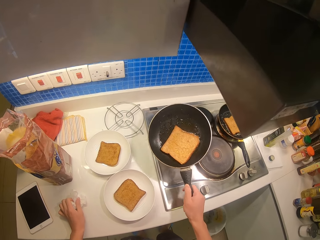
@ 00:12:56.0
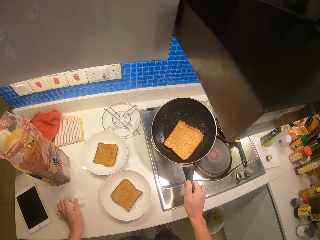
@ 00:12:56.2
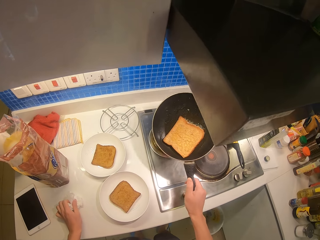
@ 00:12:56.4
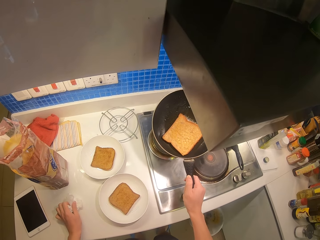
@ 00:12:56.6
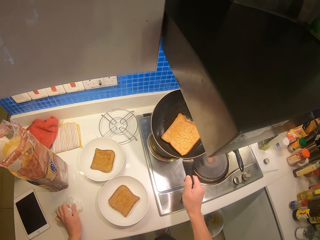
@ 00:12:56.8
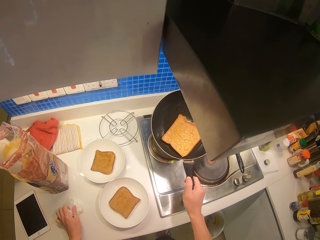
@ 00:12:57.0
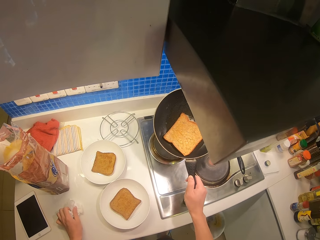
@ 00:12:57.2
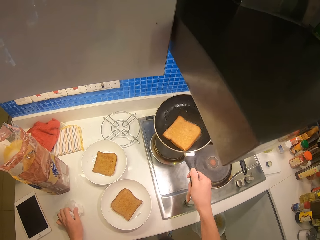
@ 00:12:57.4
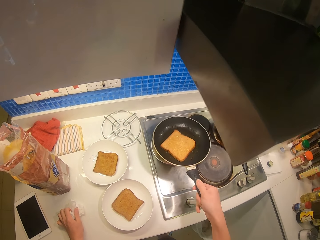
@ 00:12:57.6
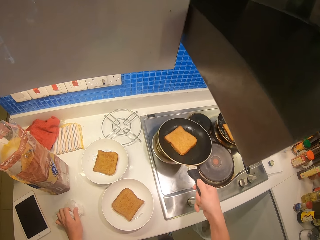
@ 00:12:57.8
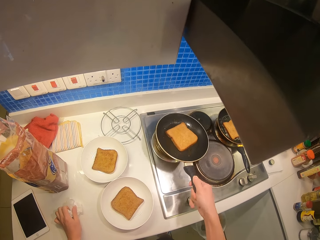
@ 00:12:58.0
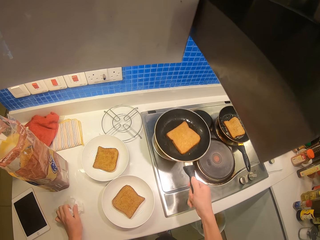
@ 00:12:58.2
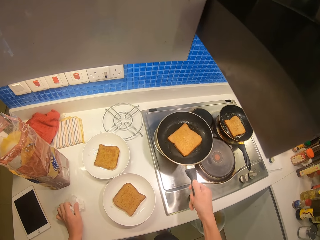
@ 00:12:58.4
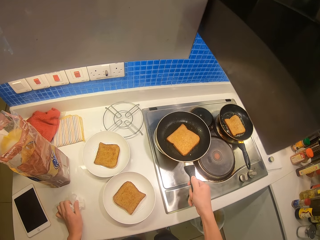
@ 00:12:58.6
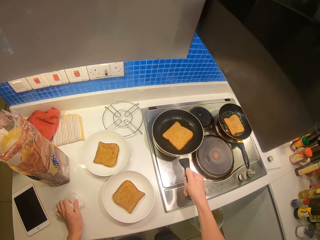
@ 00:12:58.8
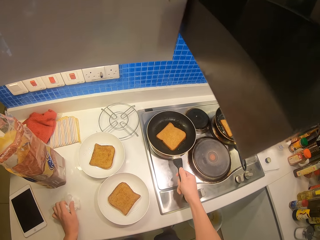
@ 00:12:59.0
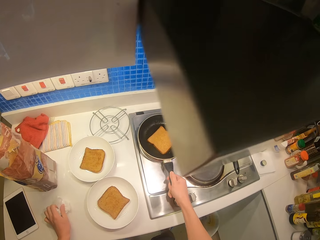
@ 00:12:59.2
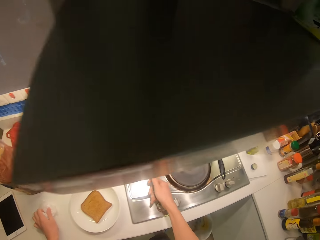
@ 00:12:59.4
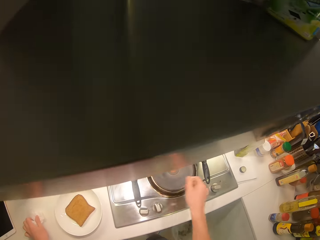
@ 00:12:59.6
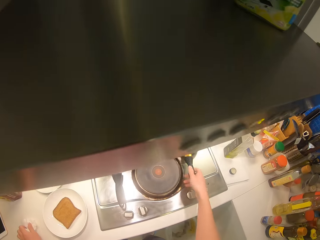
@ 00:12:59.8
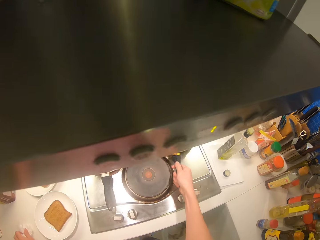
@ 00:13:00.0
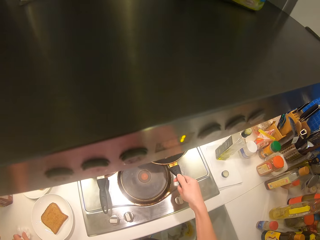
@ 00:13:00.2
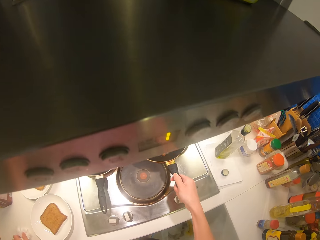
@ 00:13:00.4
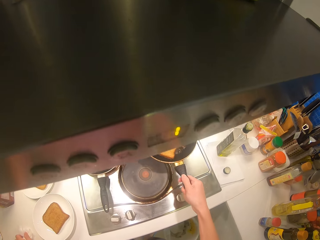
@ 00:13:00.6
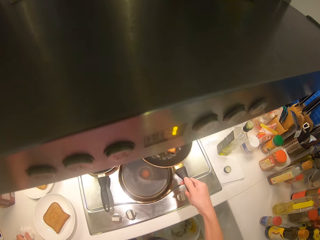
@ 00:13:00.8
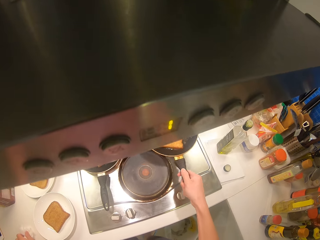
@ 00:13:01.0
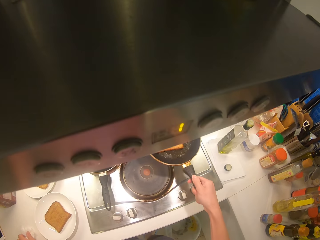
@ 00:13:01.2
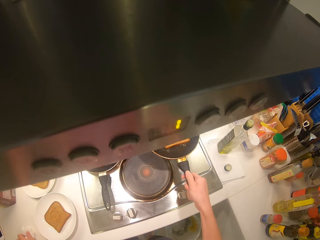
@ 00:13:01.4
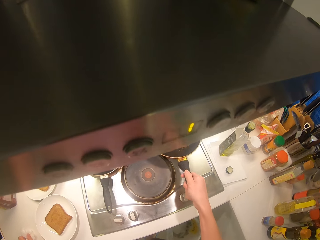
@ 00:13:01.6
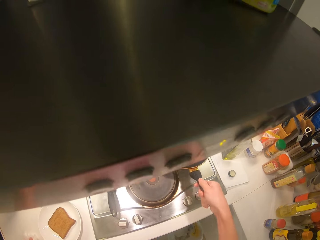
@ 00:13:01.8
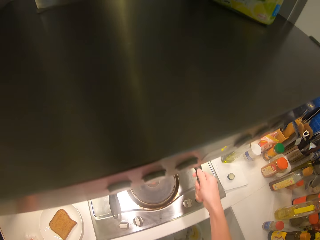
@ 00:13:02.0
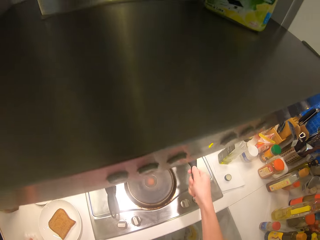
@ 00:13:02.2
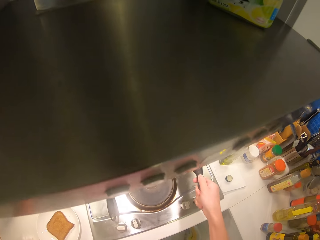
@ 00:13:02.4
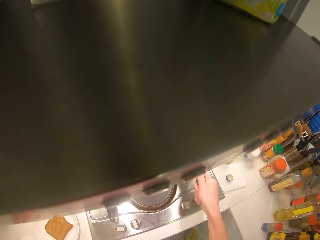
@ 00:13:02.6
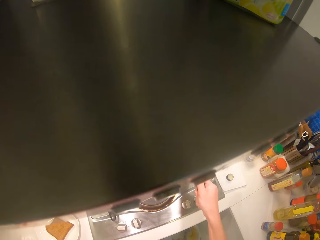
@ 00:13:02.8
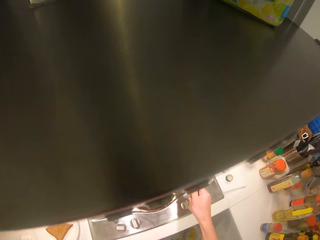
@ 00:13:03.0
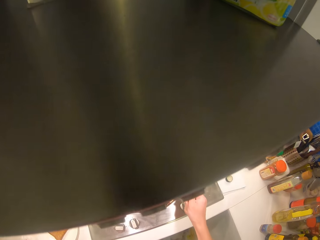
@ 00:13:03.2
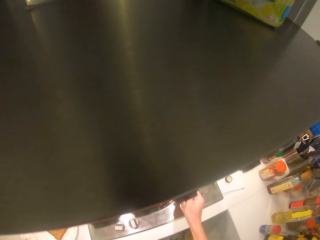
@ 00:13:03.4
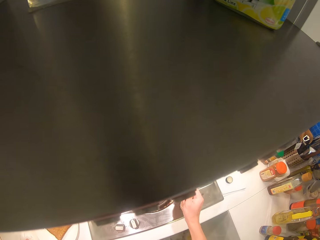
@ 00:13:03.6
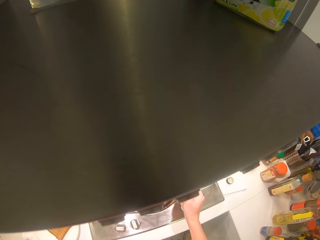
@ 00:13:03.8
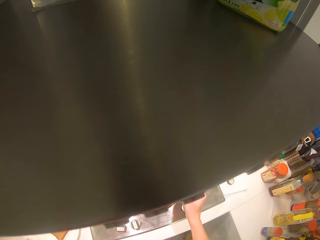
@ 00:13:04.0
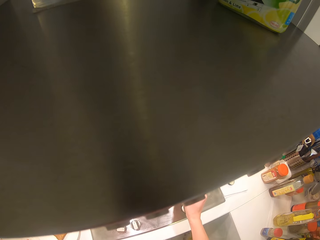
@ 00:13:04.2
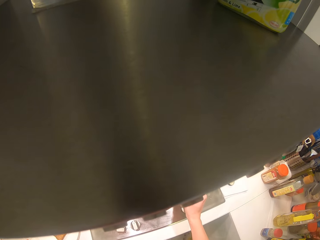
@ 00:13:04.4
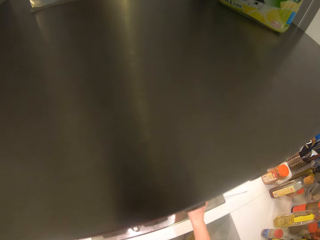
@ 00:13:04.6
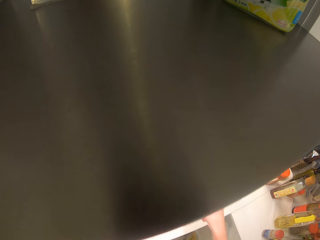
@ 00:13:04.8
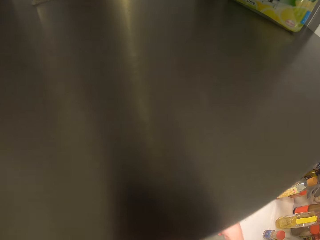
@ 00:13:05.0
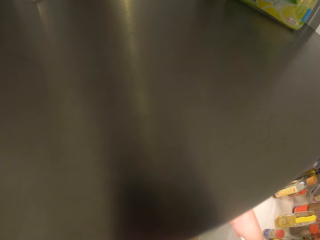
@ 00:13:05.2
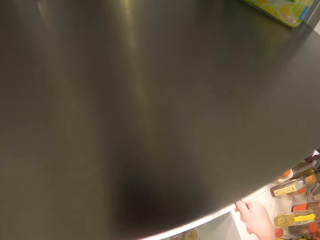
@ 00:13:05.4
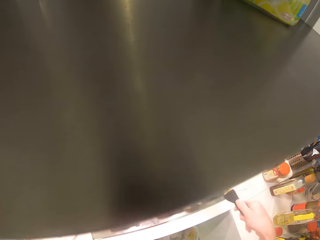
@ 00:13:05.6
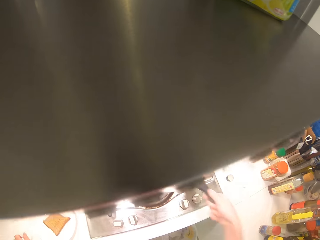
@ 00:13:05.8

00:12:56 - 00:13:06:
The camera wearer shakes the pan. They place the pan on the cooker. They shake the pan. They flip the slice of bread on the pan.

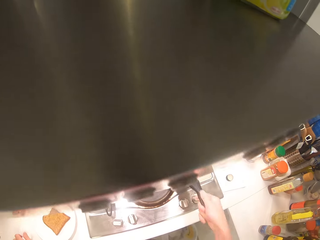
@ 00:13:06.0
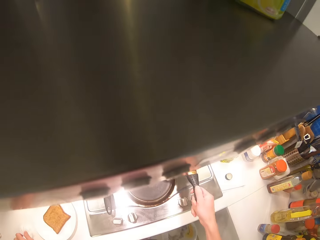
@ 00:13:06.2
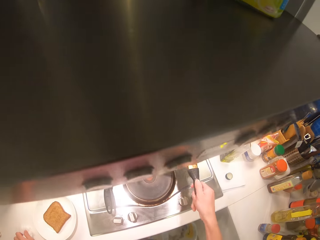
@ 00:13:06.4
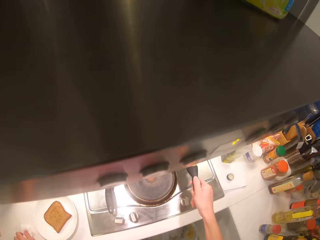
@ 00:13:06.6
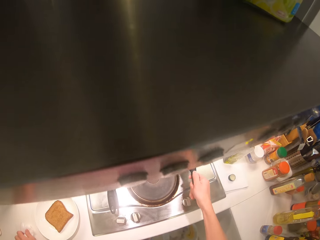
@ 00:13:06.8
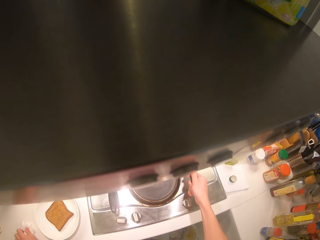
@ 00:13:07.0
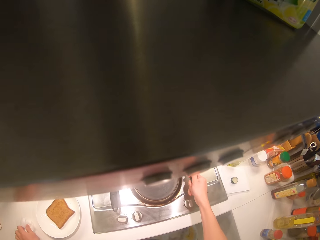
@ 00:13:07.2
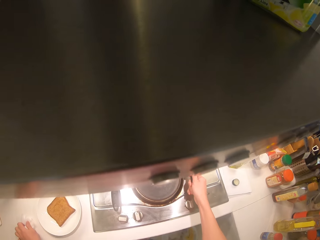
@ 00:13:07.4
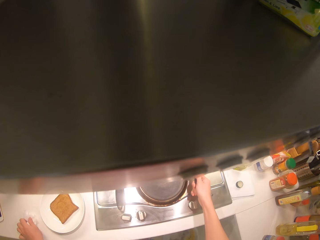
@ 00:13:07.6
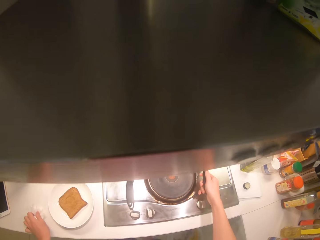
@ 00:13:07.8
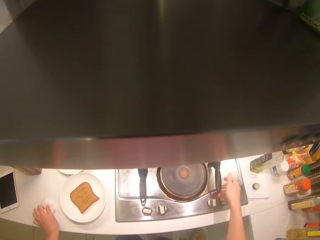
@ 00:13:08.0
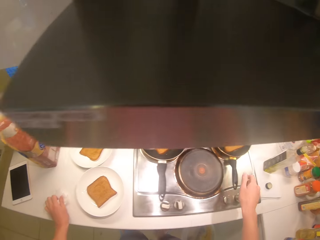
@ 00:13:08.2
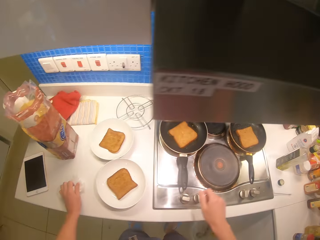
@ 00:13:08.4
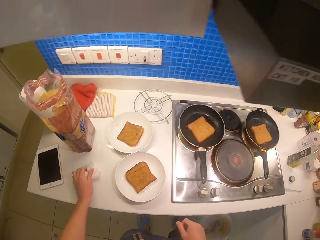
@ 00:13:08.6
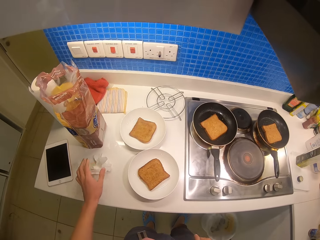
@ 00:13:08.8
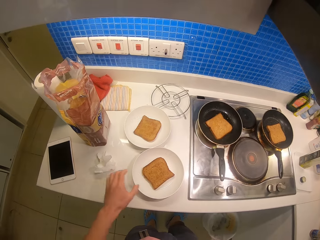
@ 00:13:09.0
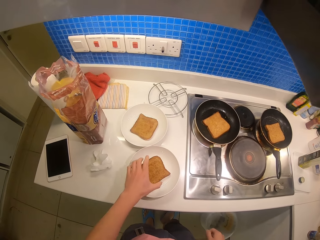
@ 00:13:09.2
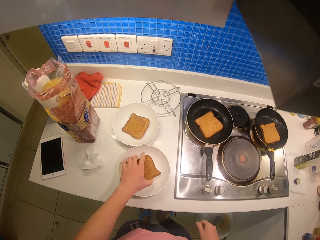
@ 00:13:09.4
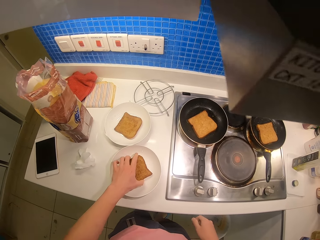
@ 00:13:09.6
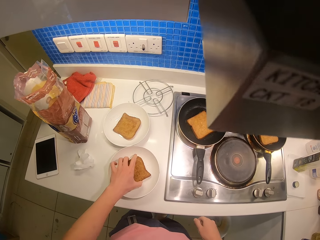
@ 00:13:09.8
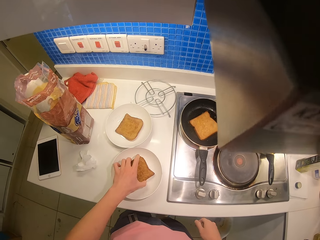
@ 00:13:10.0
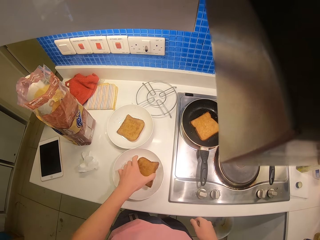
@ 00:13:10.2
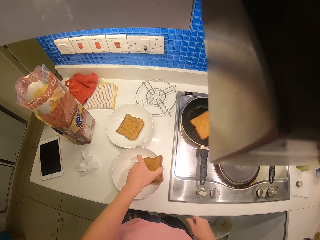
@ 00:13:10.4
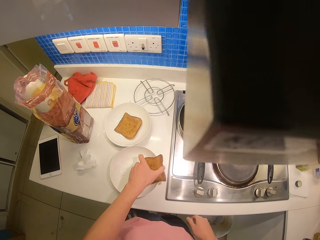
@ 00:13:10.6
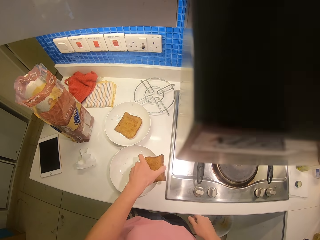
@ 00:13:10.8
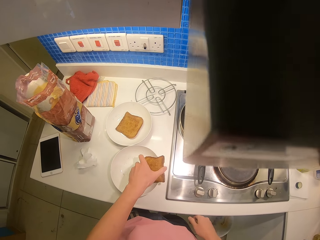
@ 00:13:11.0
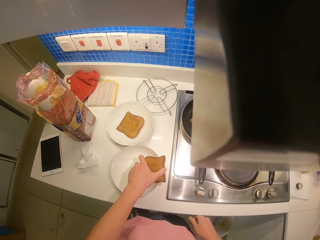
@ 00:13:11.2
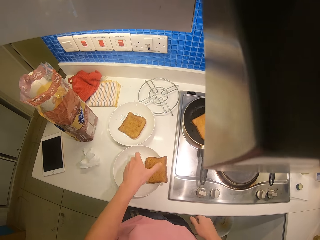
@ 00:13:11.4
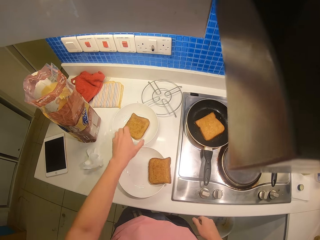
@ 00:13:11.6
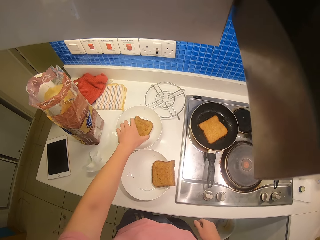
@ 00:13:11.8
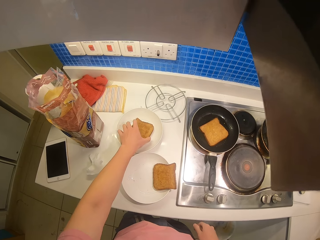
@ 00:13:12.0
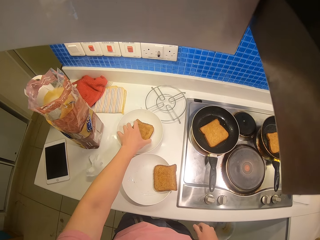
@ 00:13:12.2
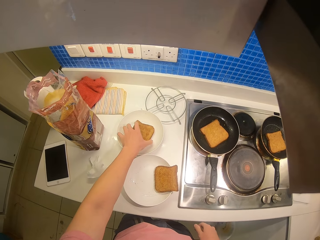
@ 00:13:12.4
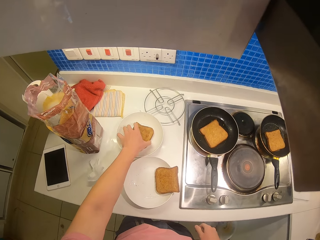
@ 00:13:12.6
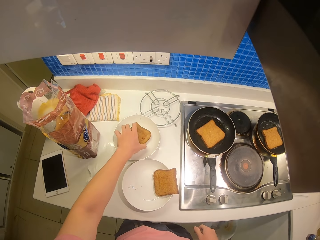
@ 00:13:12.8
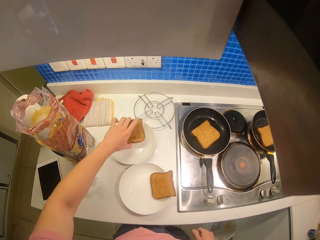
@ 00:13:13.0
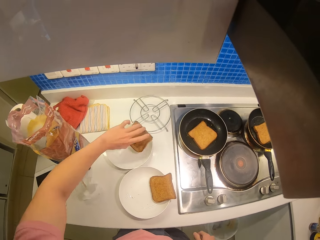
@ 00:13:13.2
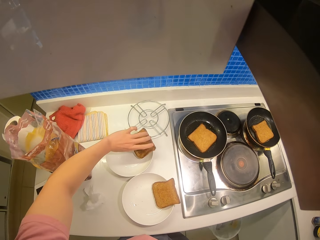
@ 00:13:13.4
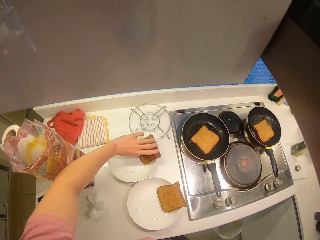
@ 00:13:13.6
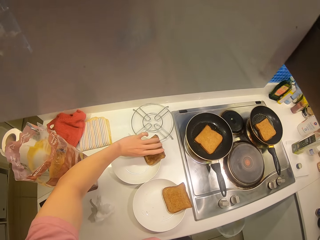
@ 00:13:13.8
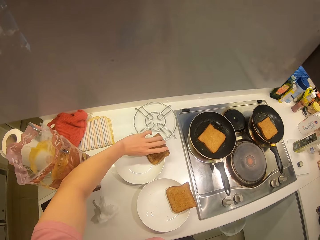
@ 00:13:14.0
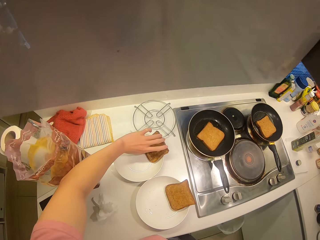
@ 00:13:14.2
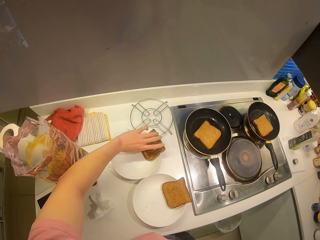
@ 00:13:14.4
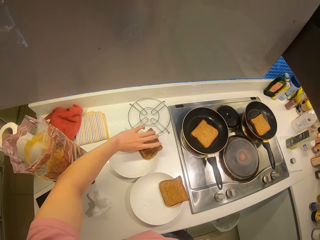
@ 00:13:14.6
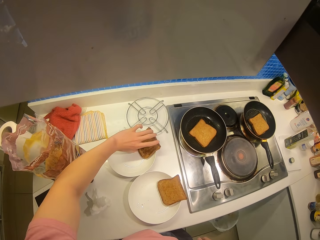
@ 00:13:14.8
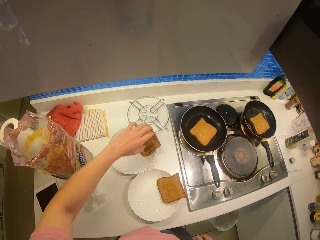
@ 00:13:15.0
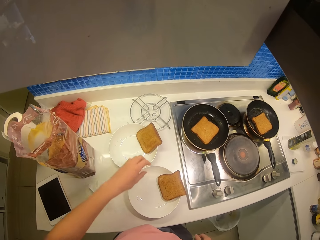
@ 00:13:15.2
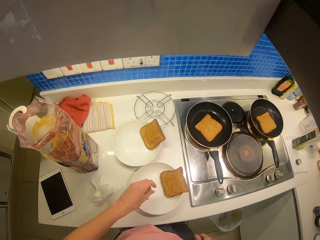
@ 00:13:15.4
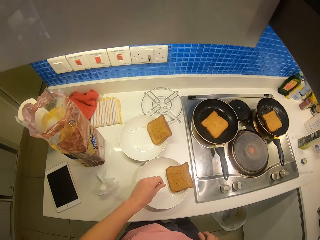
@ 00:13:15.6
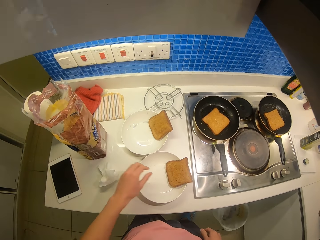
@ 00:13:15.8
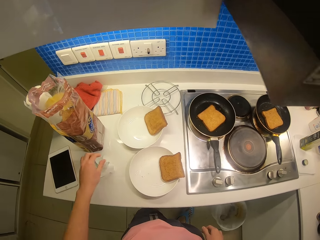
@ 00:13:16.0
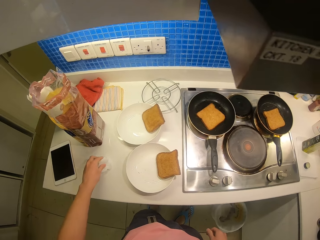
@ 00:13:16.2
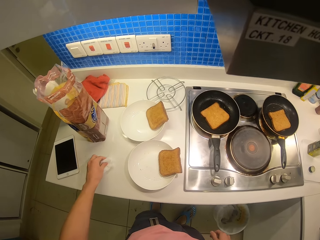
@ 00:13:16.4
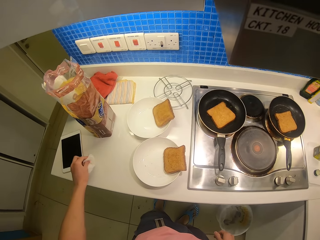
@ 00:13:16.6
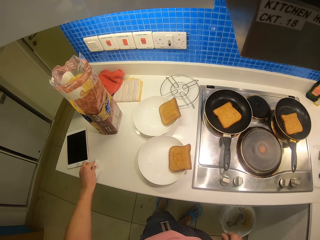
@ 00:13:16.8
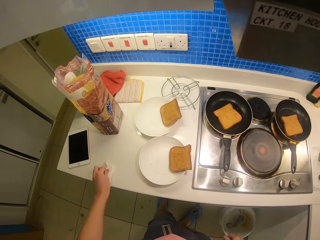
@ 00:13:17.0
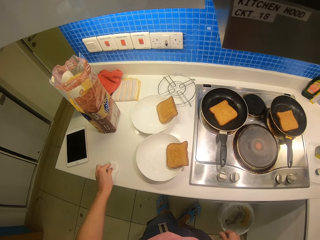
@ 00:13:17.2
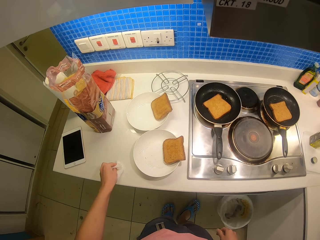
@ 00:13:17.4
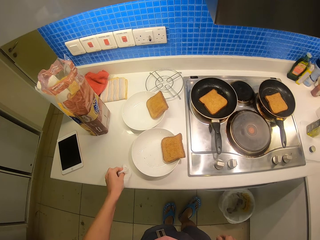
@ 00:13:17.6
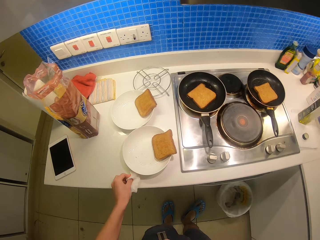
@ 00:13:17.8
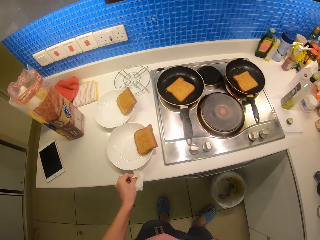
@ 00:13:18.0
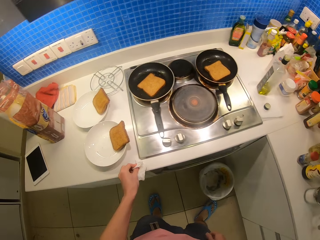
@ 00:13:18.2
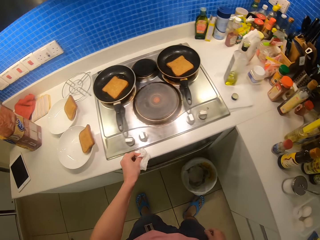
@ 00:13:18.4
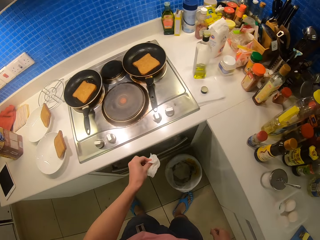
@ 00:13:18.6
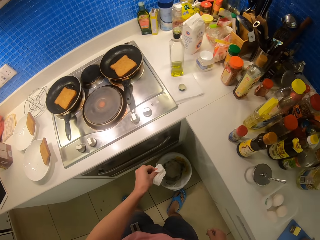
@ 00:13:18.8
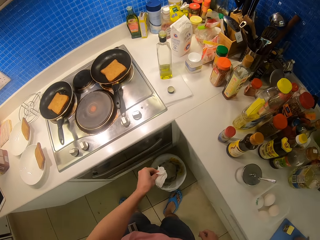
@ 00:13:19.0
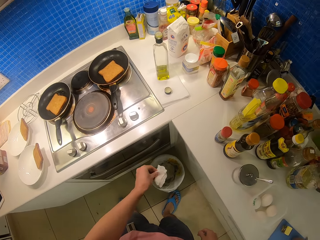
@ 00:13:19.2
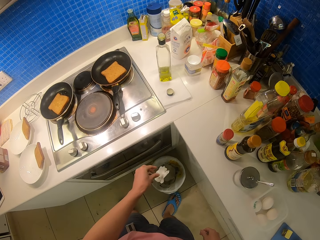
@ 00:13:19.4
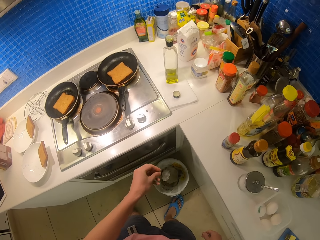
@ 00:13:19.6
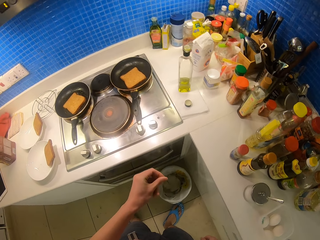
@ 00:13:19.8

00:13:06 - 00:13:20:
The camera wearer places the pan on the cooker. They push the tissue on the table. They take a piece of bread from the plate. They rearrange the piece of bread on the plate. They take a serviette from the table. They wipe the table with the serviette.
